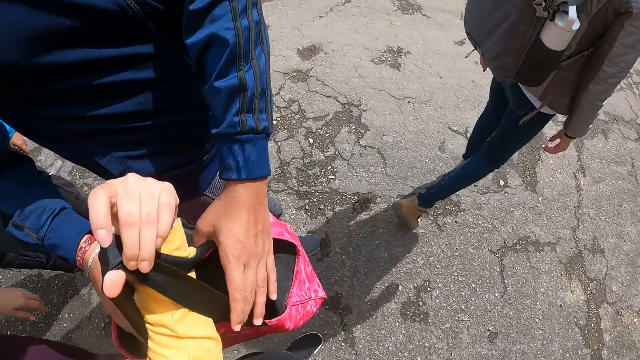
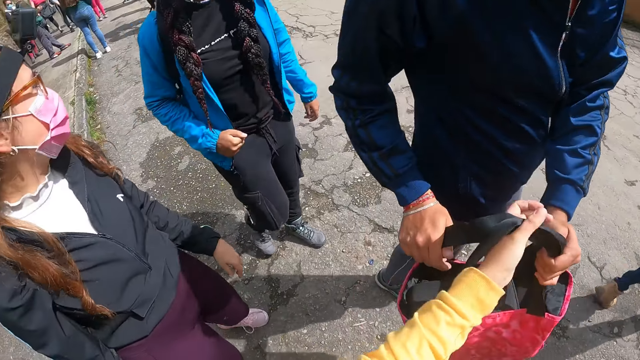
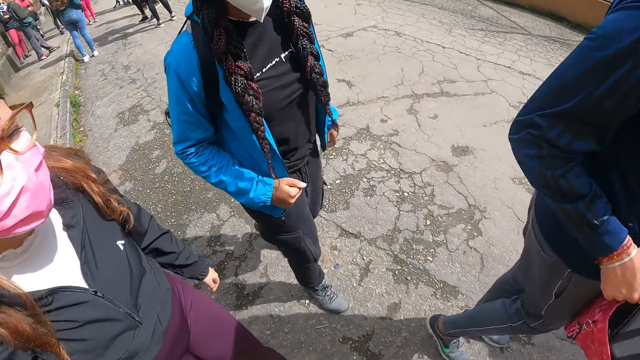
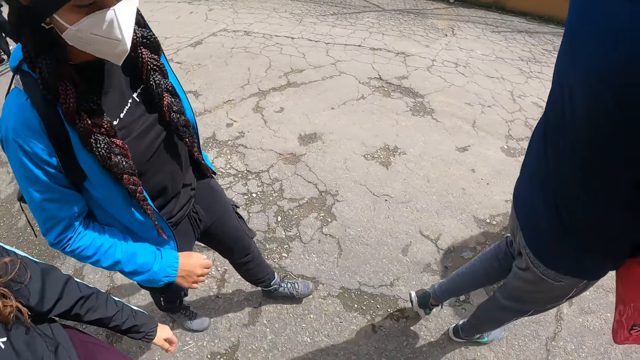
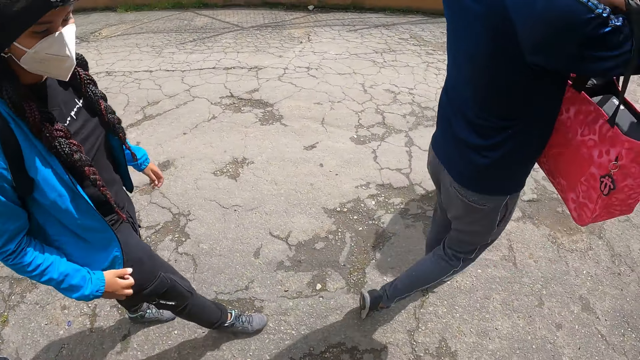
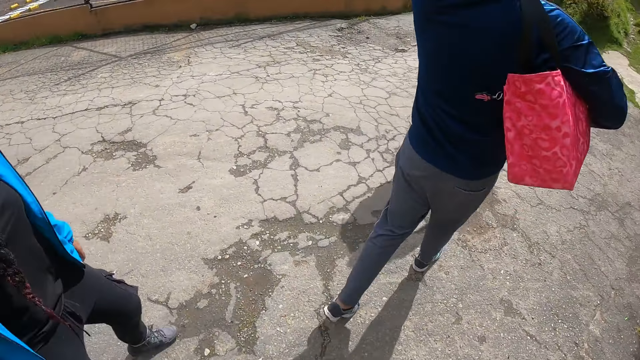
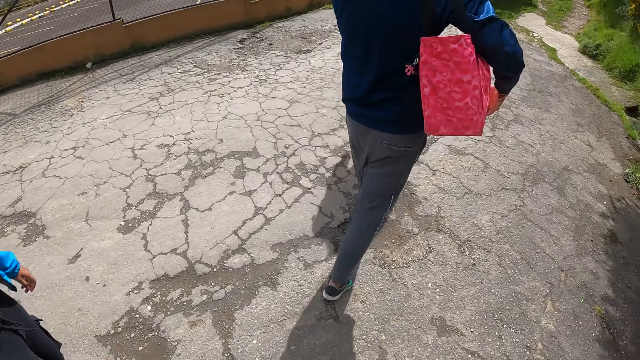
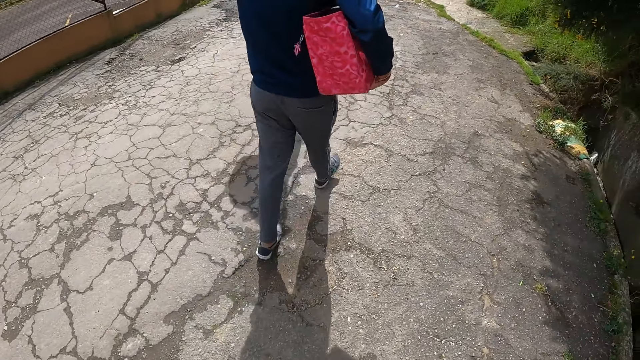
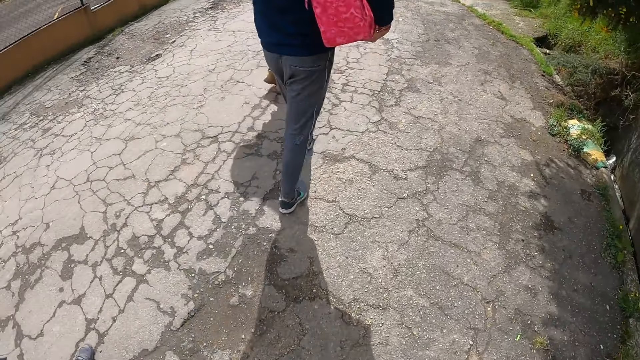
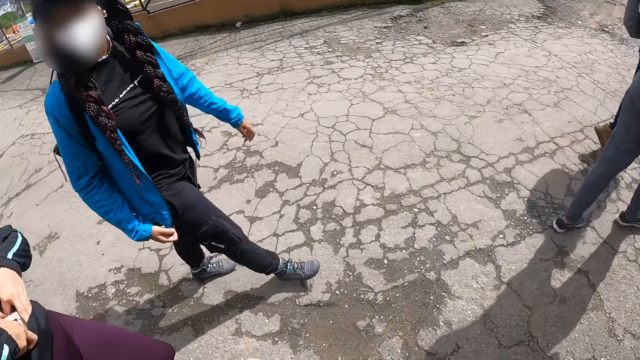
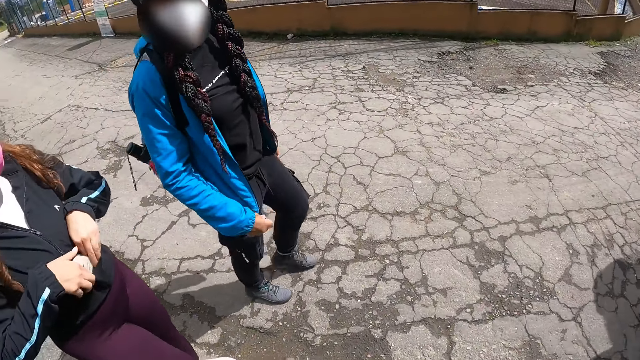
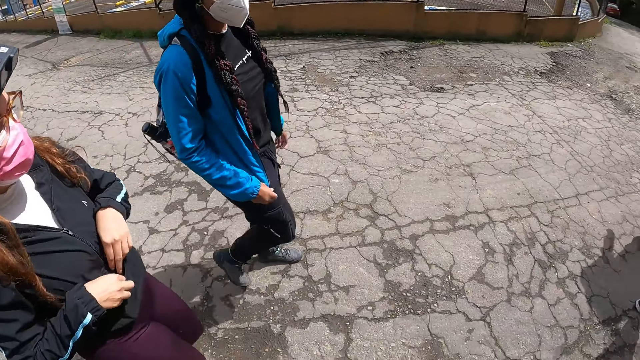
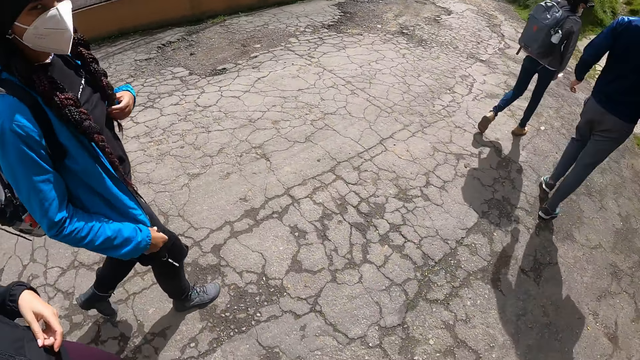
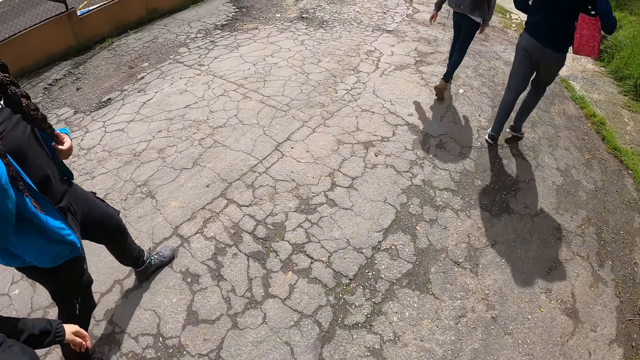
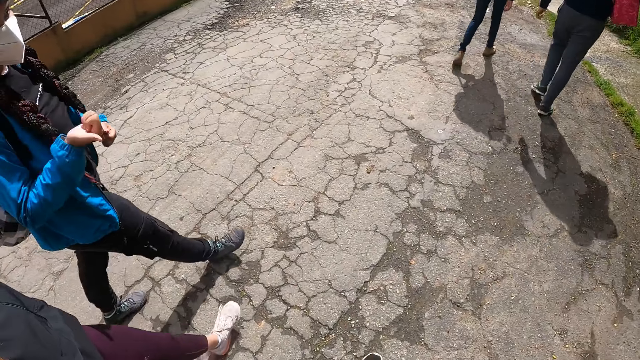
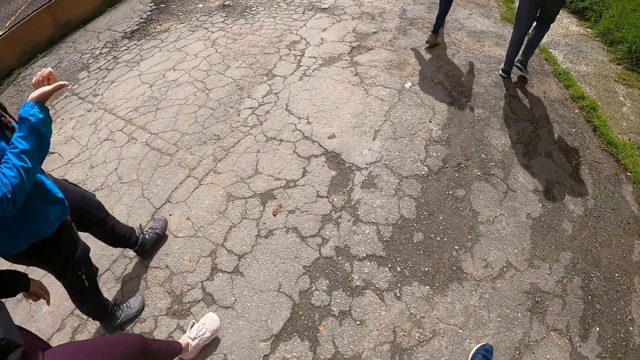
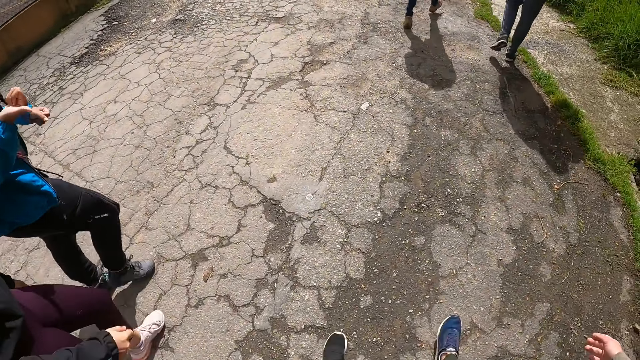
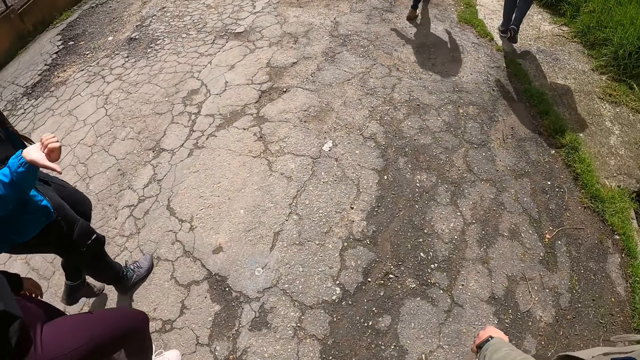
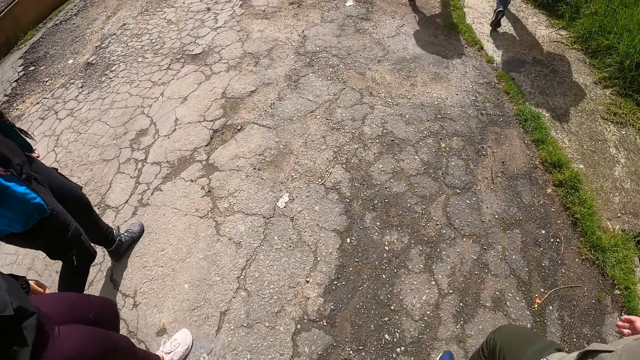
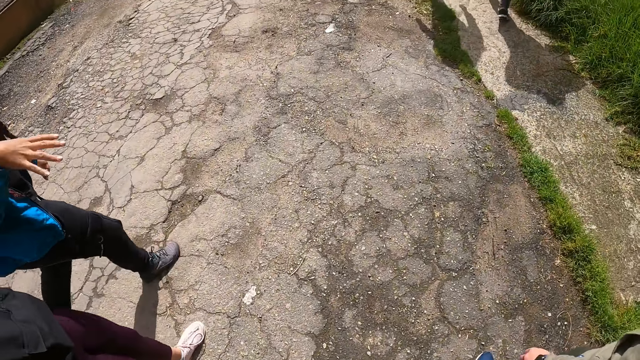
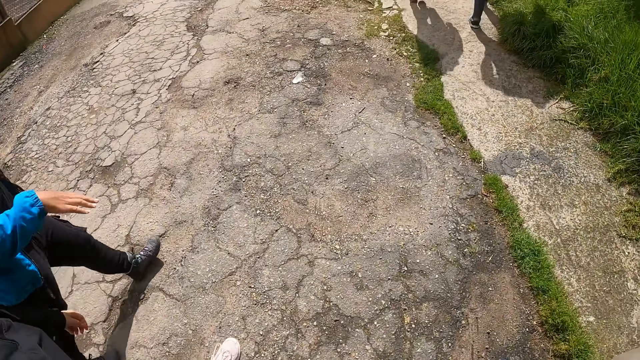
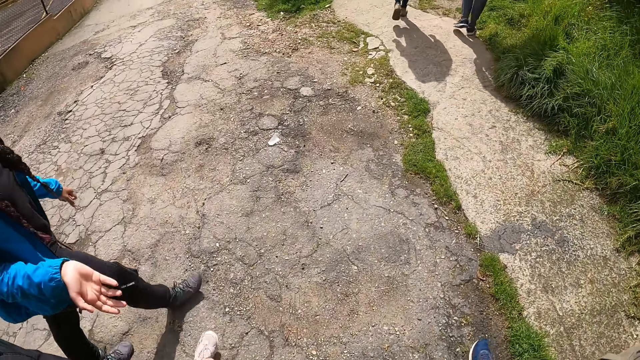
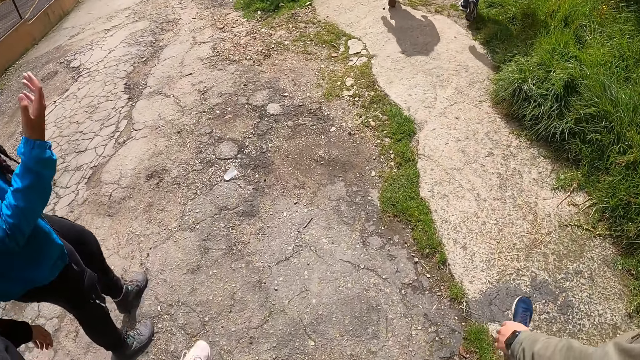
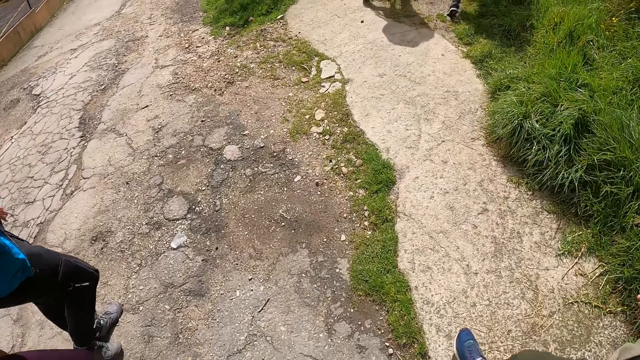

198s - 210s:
A man takes the bag from the camera wearer with both hands. The man wears the bag on his right shoulder. The camera wearer walks in the camping site. A woman puts the phone in her right hand in her jacket. Another woman holds her hair with her left hand. The other woman interacts with the camera wearer, another man, and the first woman. A person moves her hands.

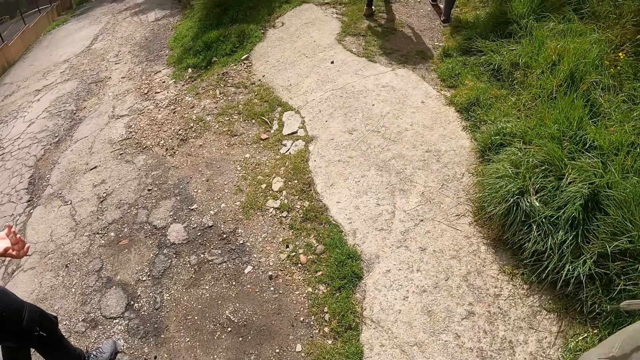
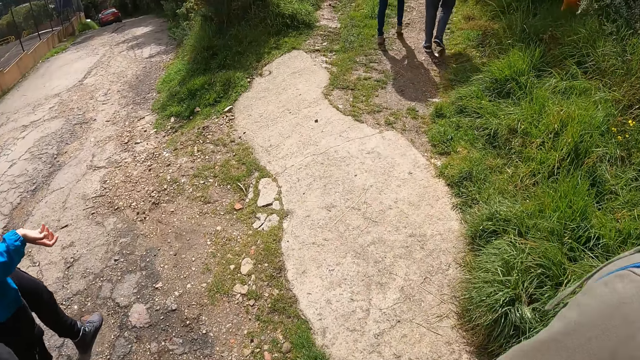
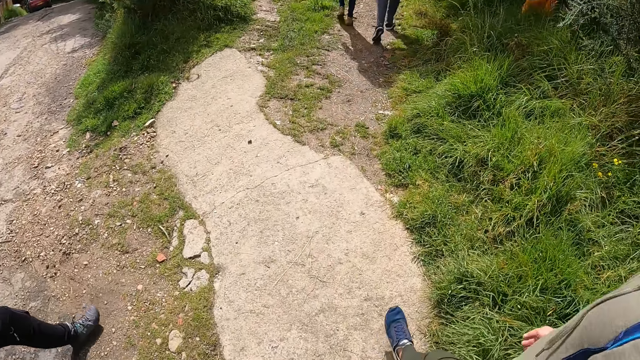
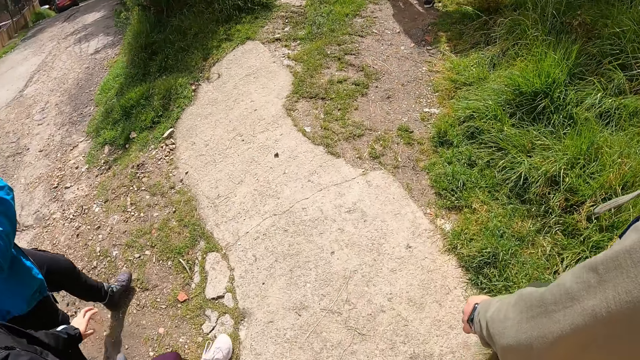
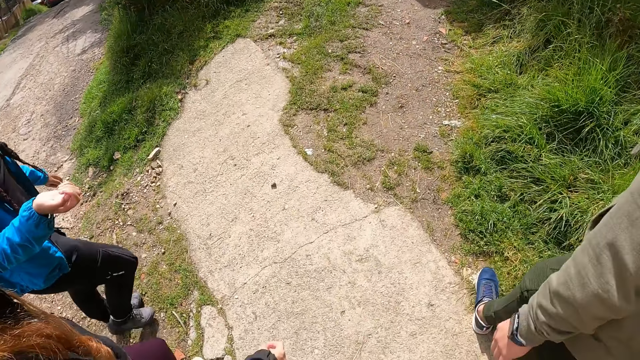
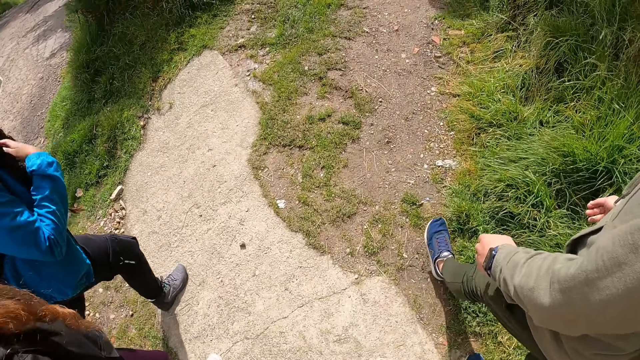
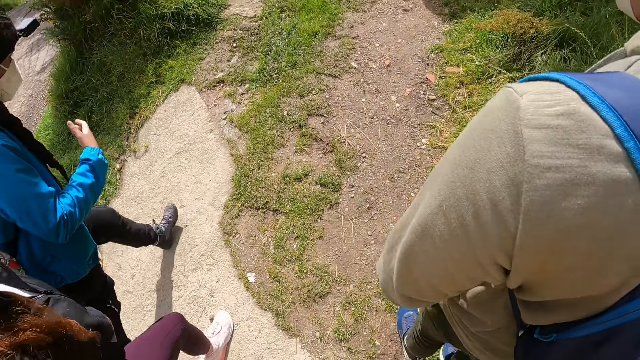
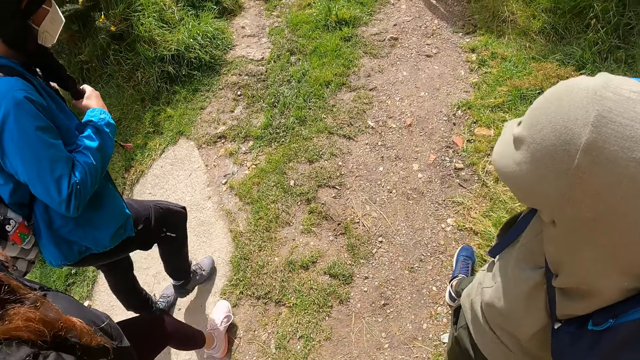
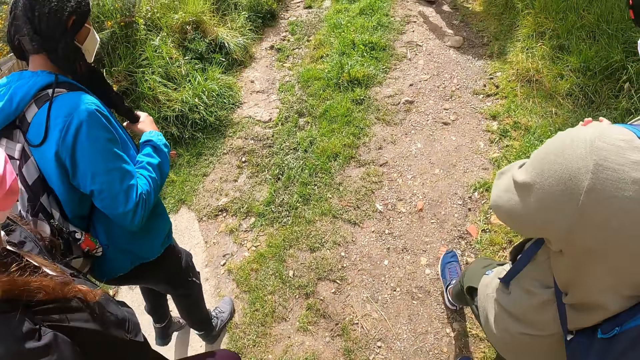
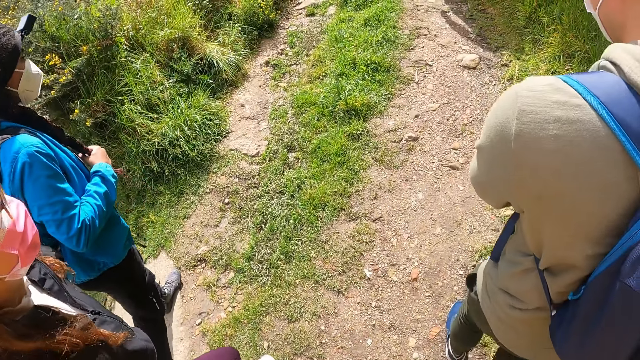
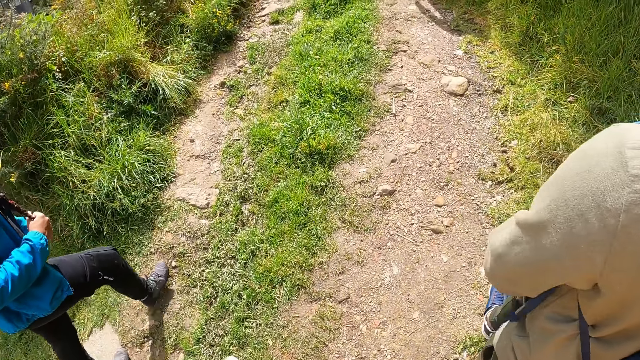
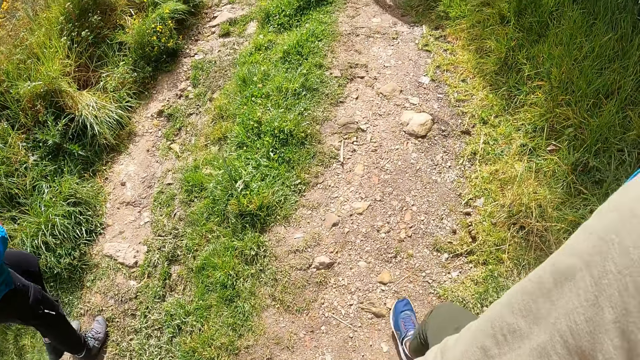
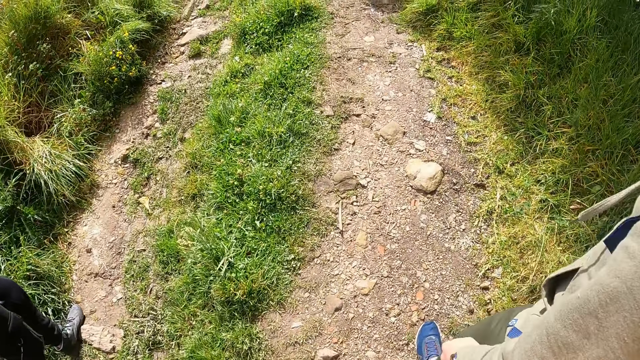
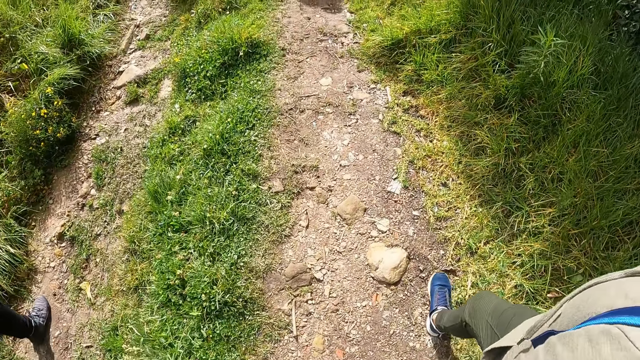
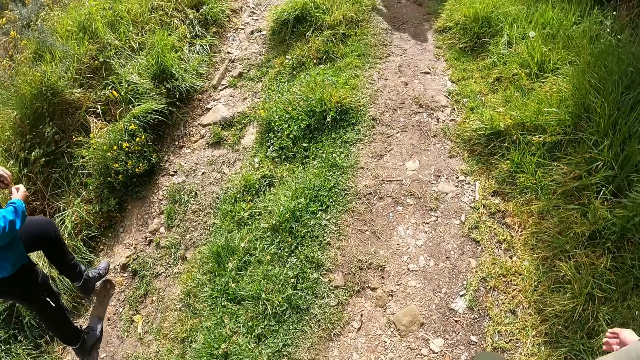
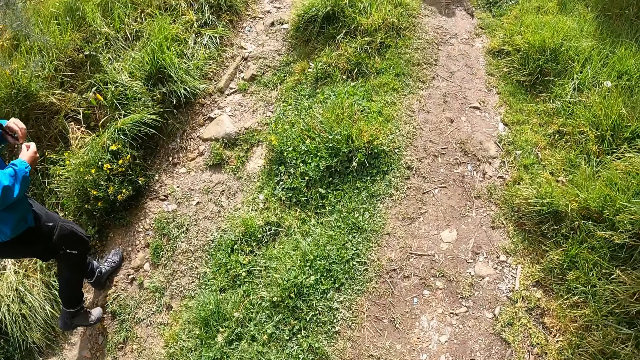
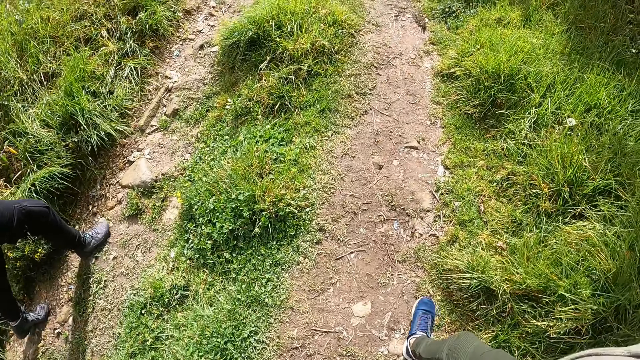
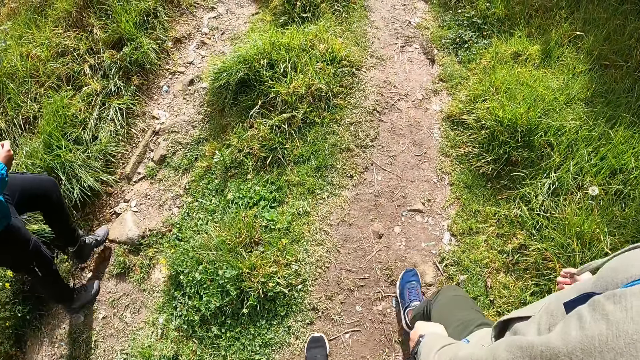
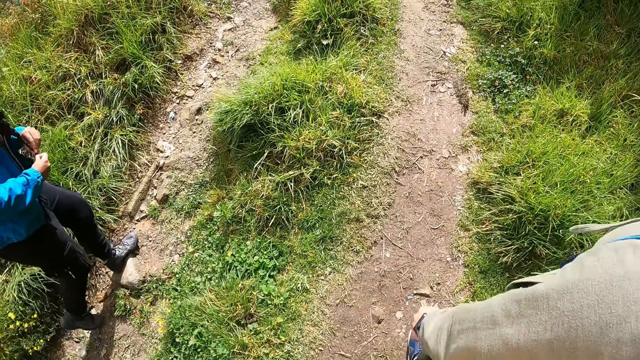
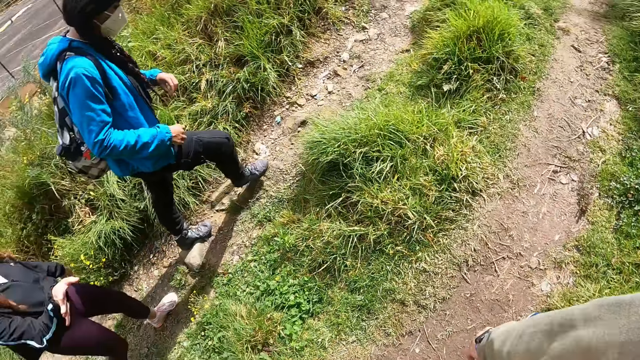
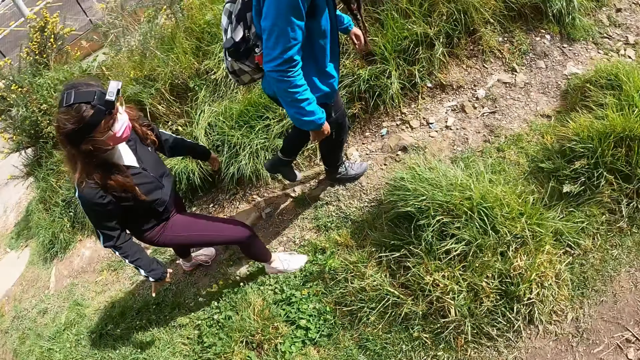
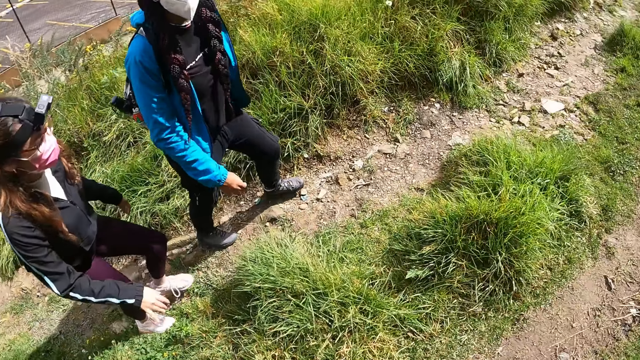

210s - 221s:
A woman holds her hair with both hands.
